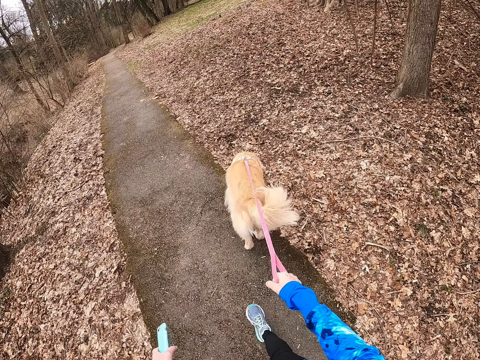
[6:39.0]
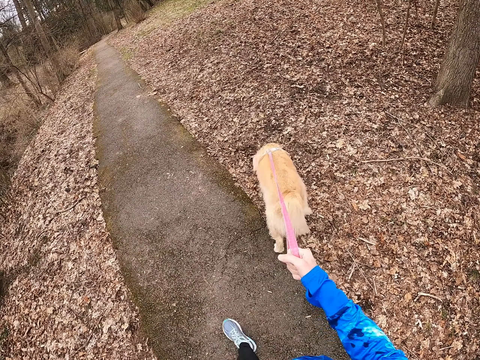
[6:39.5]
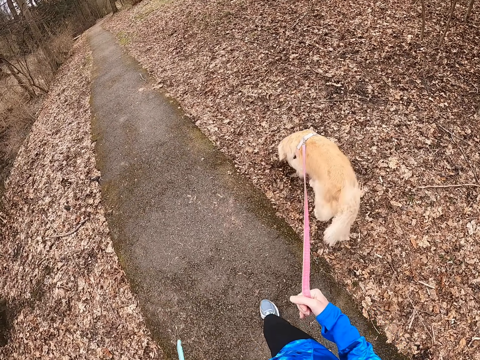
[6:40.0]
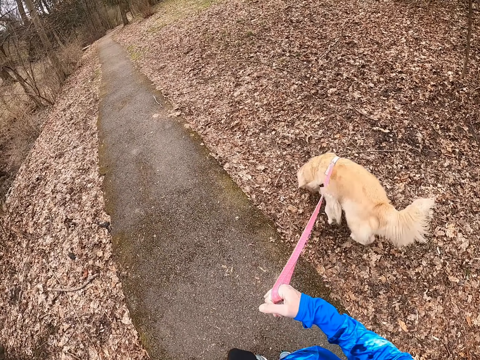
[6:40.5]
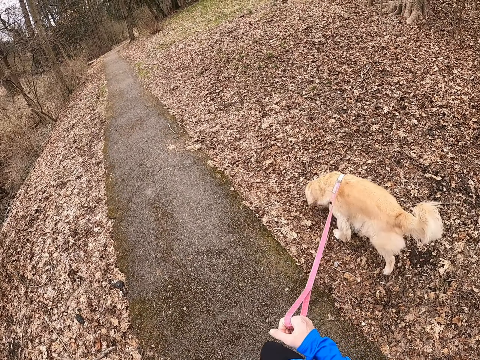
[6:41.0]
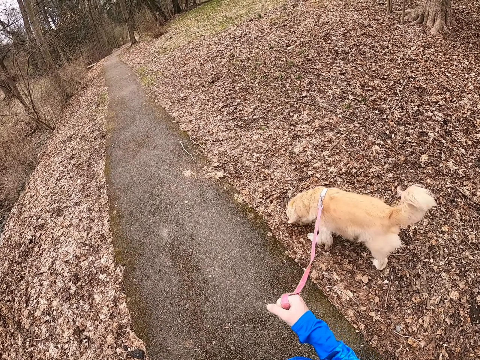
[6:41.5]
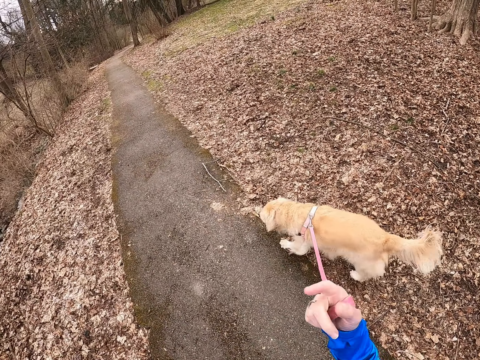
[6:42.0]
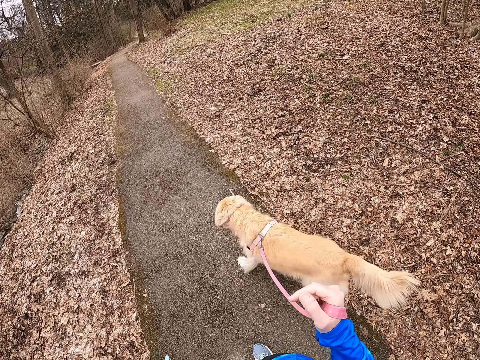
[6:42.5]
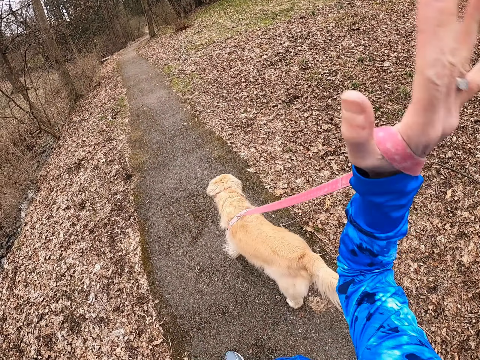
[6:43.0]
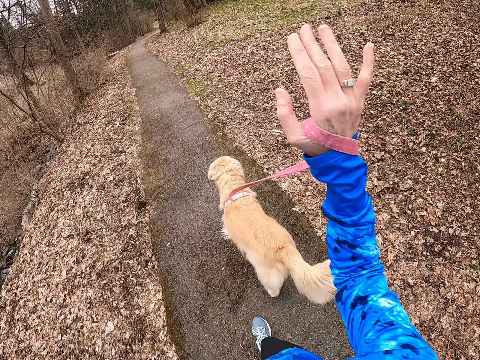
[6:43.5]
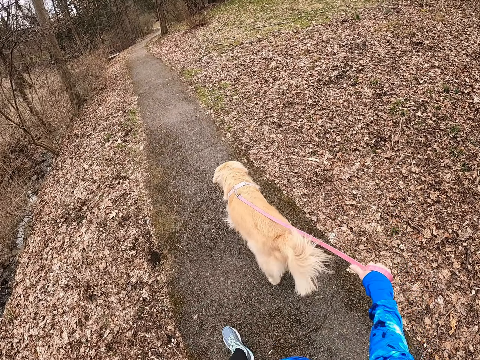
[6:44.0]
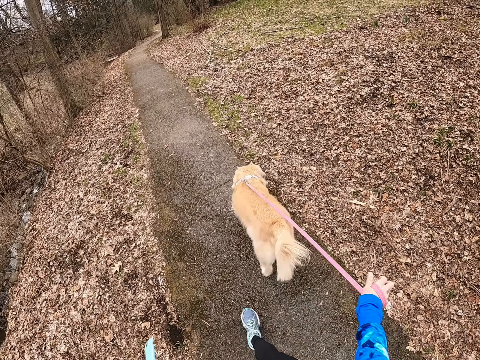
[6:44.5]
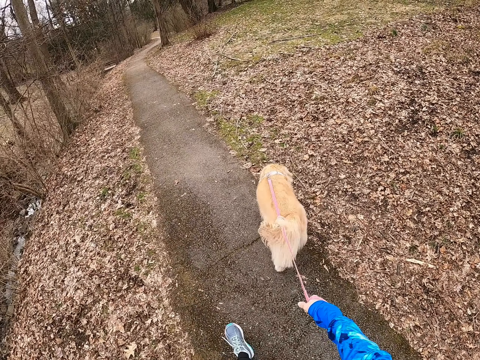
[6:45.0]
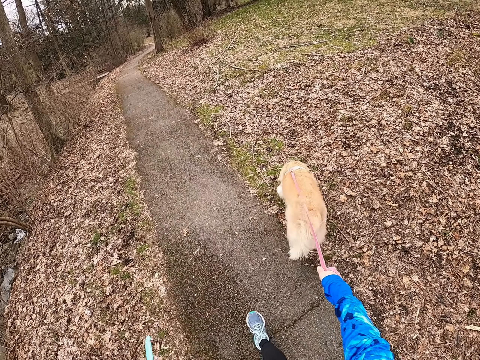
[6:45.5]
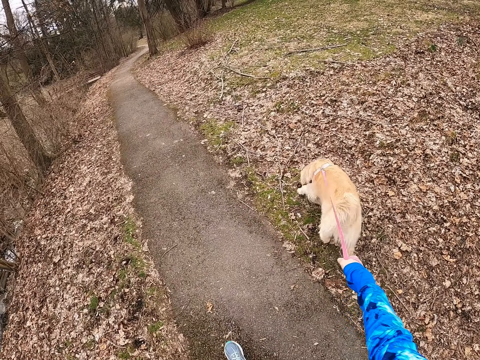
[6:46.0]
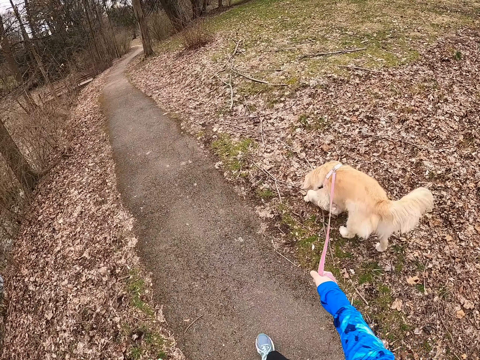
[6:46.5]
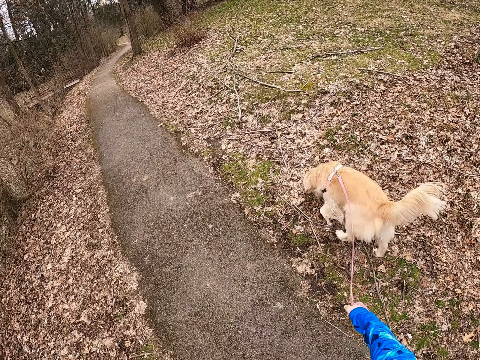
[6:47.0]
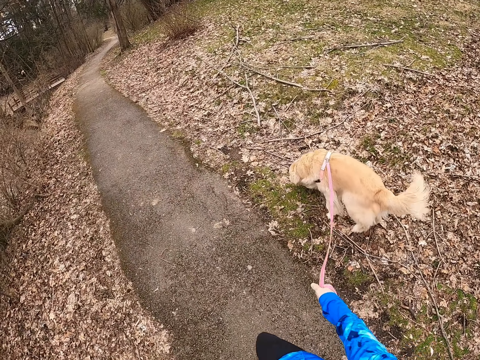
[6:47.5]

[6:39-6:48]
The camera wearer rolls the dog leash around her hand. She walks on a path.

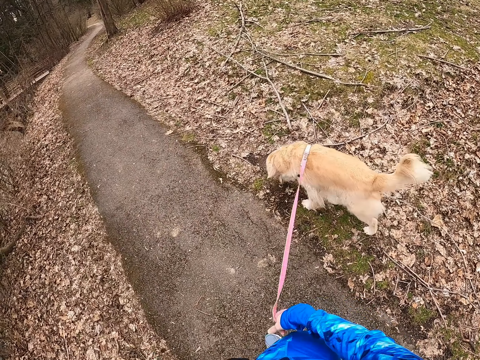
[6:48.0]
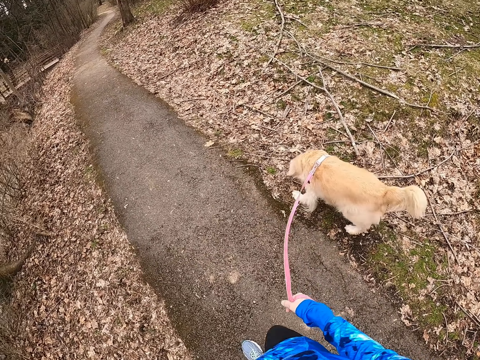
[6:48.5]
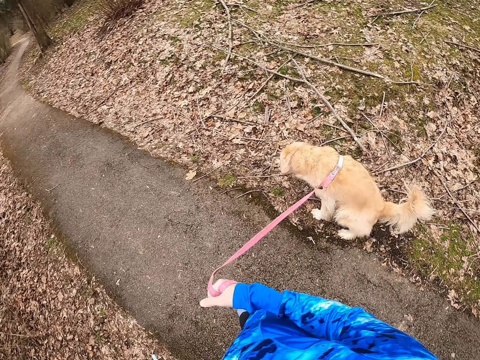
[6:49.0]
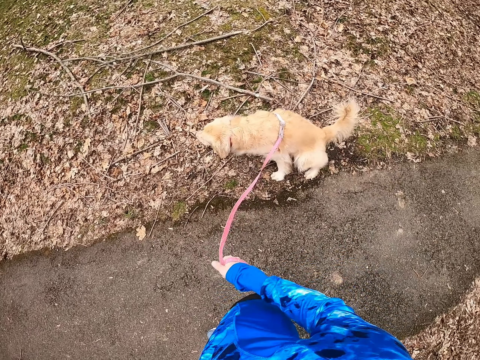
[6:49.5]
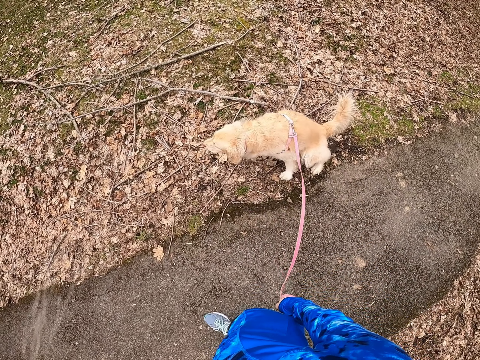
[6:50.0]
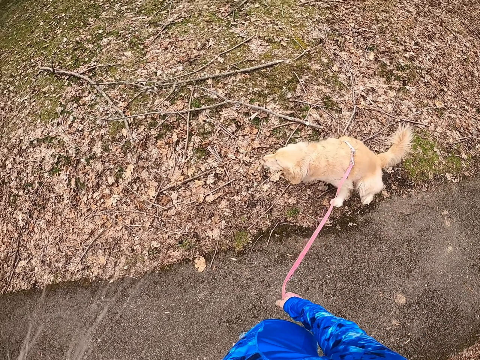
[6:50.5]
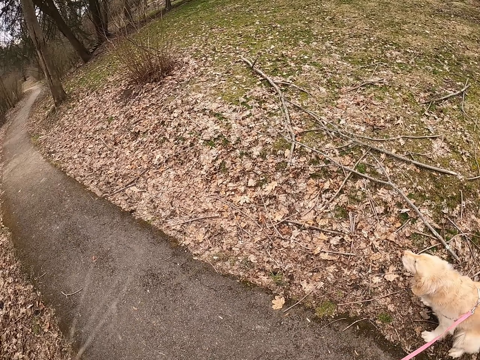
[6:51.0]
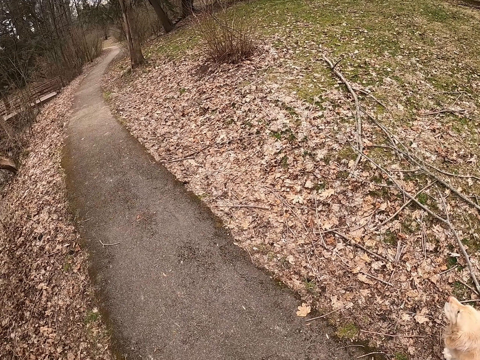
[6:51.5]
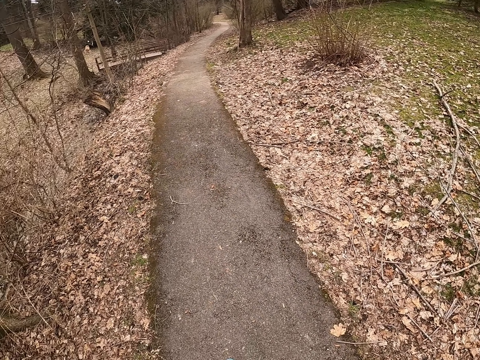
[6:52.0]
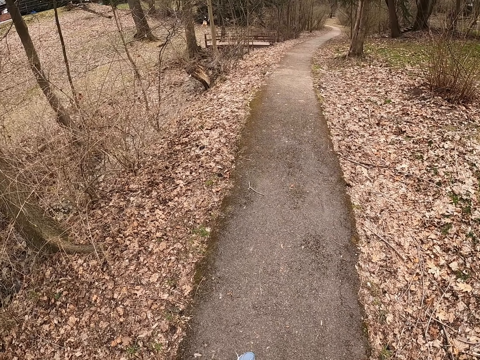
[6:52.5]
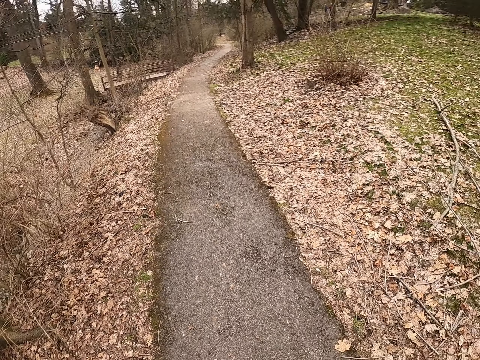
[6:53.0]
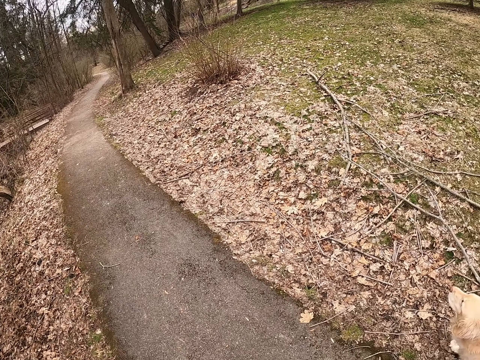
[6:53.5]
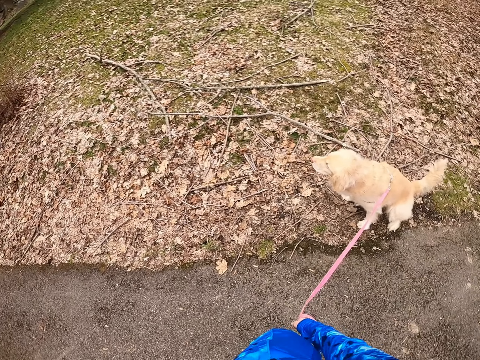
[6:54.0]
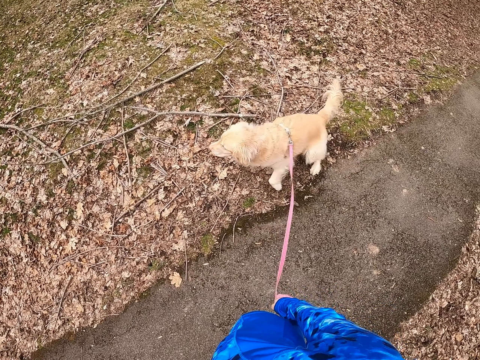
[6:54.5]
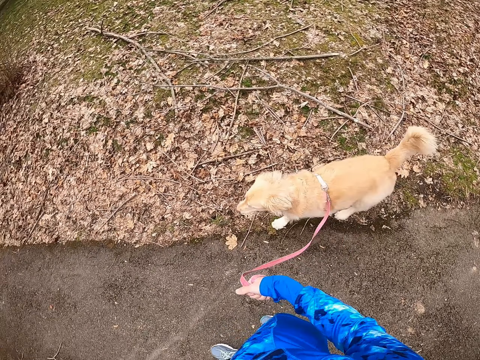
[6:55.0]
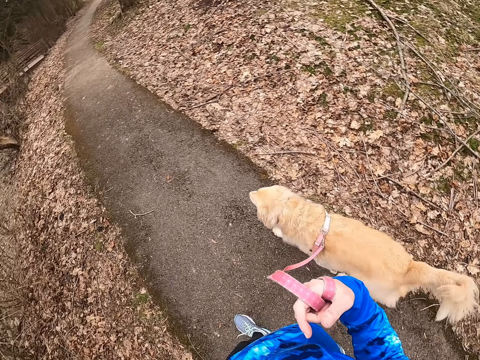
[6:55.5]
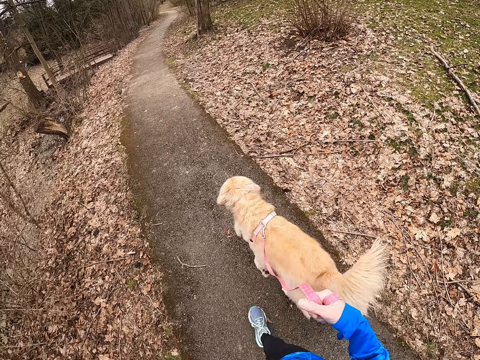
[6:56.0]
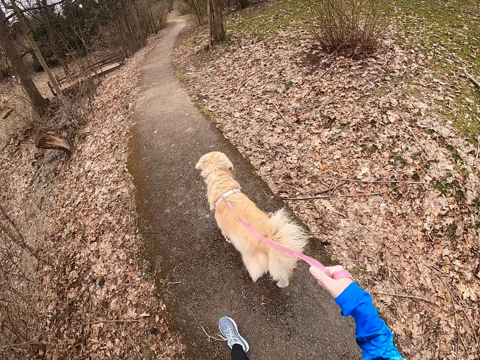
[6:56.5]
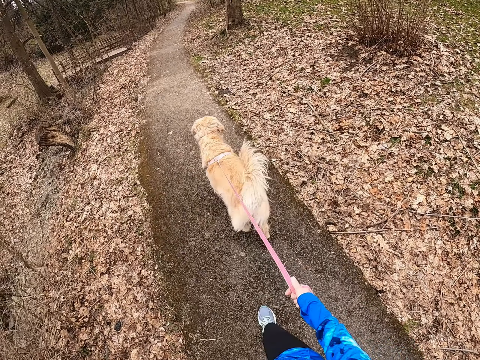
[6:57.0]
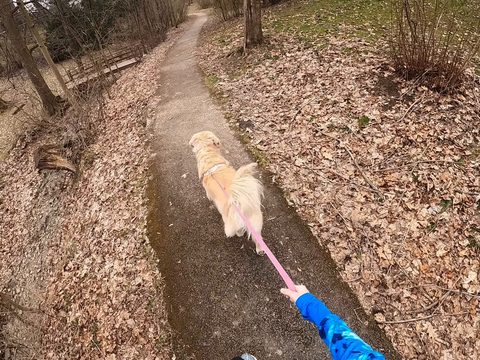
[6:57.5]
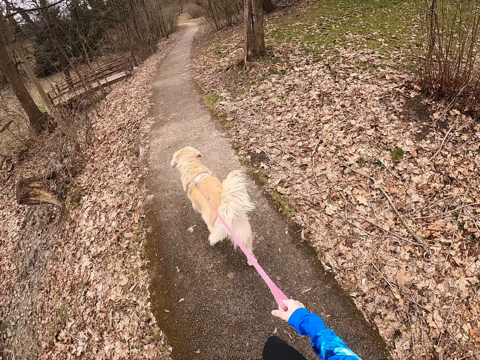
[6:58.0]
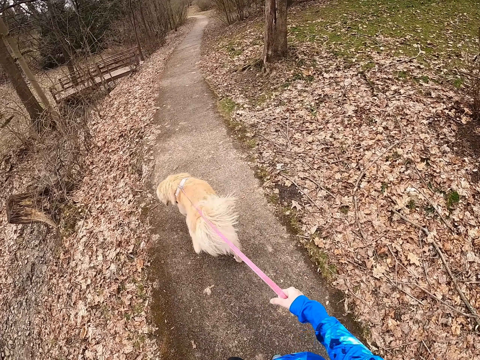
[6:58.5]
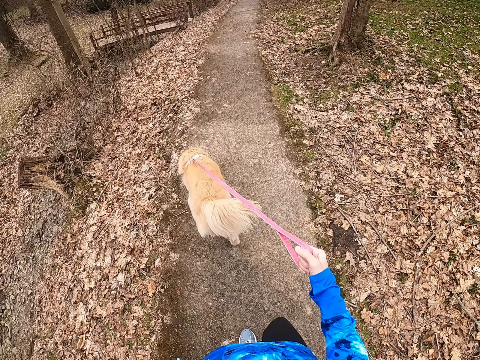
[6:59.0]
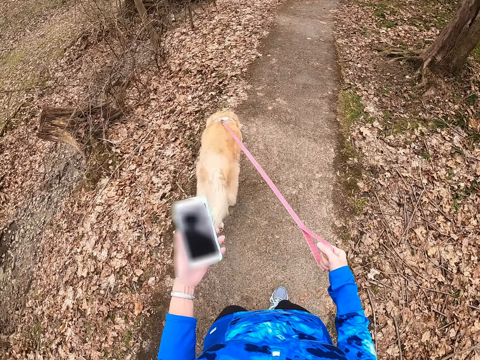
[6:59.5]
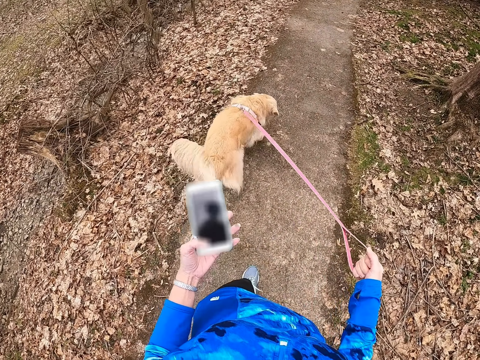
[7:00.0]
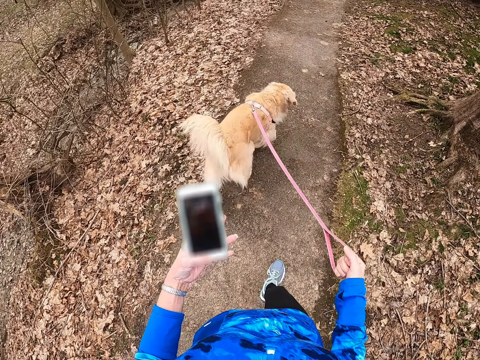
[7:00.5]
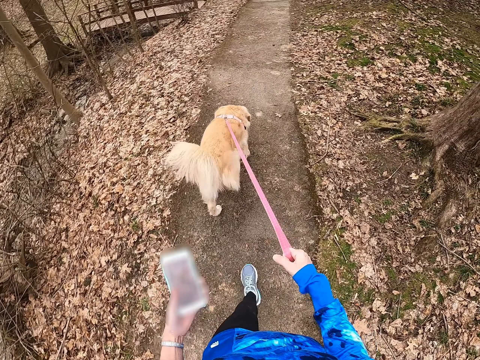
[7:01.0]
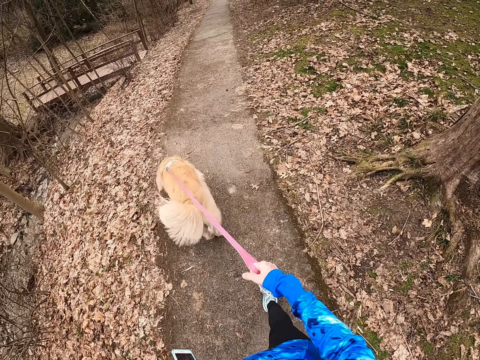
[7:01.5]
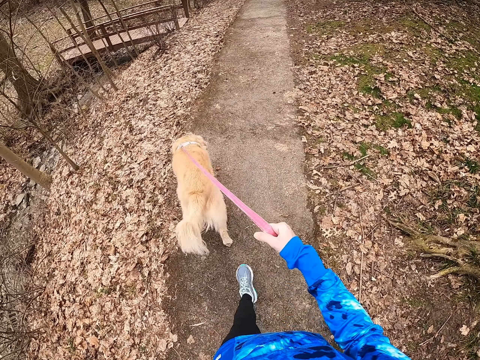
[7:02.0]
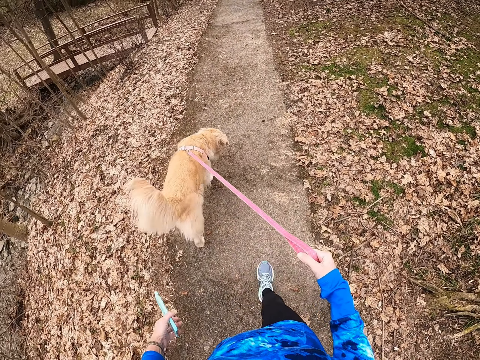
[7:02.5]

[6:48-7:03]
The camera wearer turns around the path. They walk on the path. They use a phone while walking. They walk on the path.

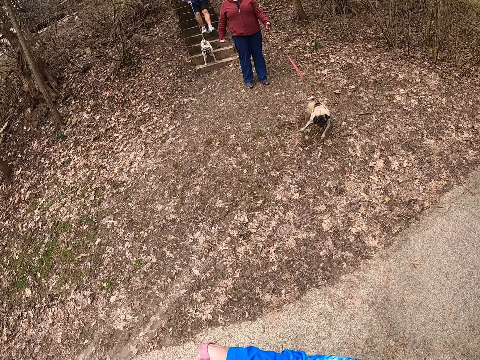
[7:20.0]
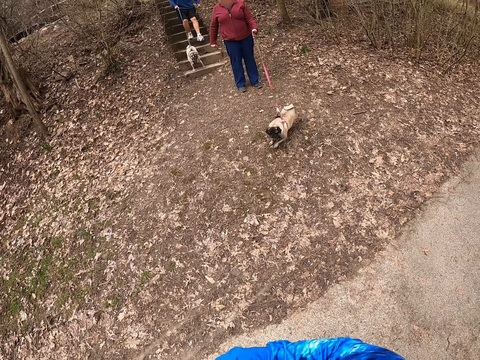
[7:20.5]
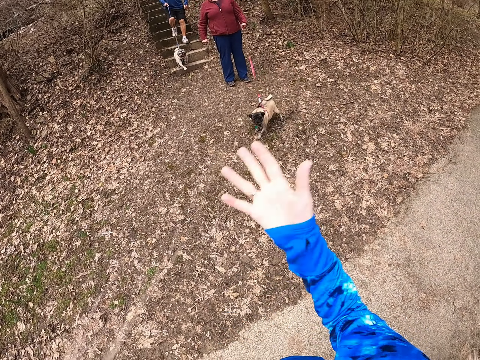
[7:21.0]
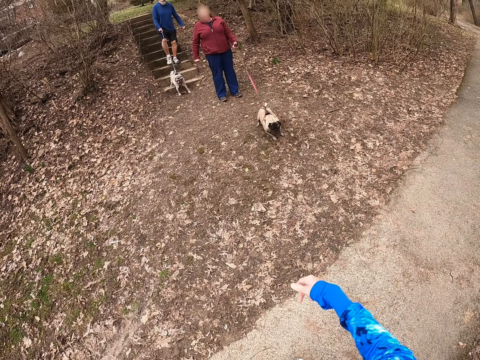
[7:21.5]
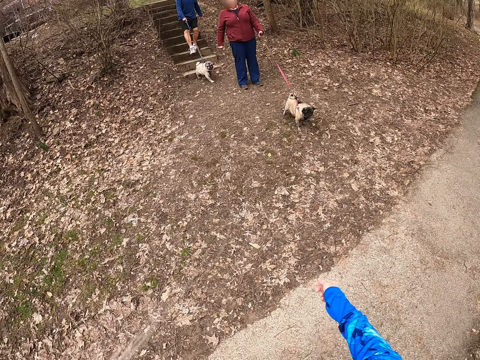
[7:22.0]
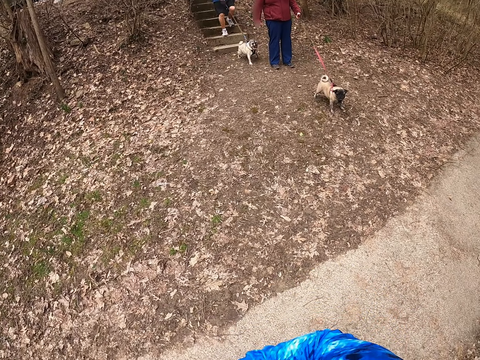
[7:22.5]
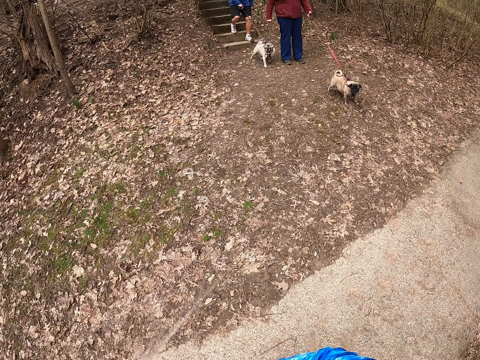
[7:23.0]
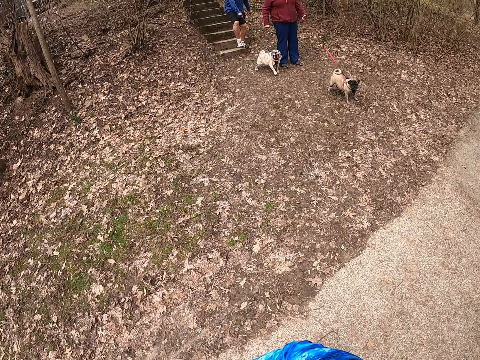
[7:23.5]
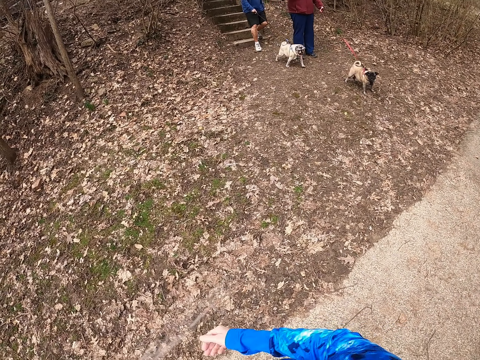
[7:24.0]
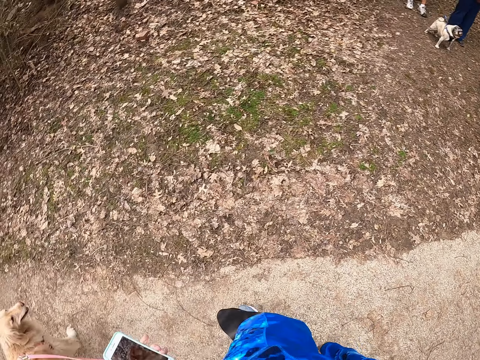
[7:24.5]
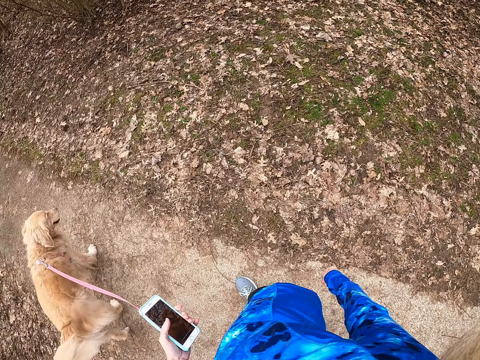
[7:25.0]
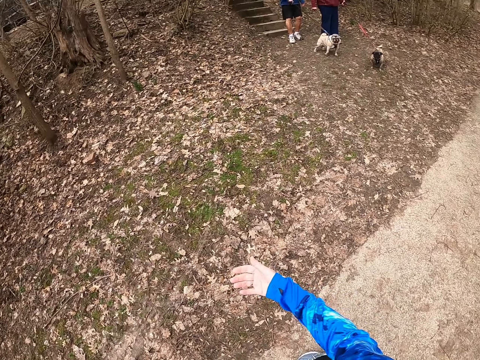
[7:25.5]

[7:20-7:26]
A person walks towards the camera wearer. The camera wearer walks on a path.
